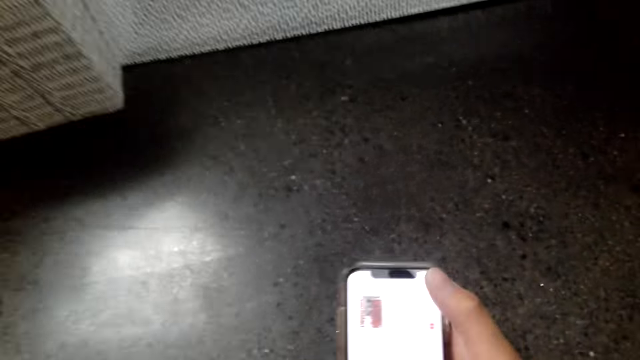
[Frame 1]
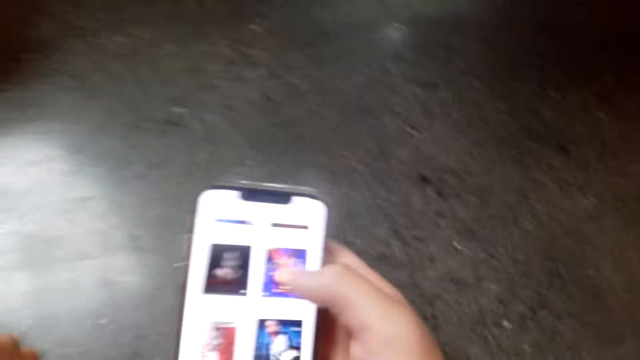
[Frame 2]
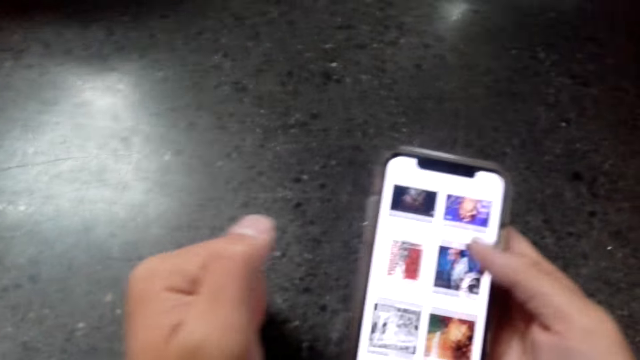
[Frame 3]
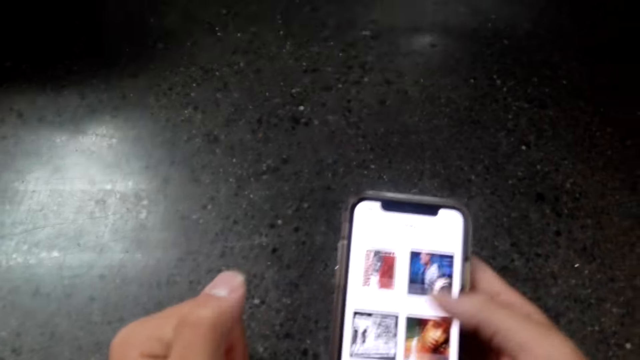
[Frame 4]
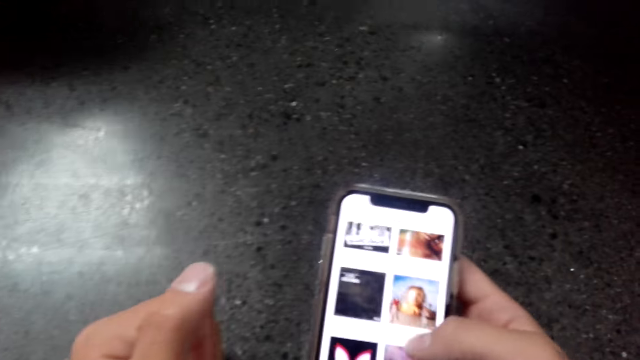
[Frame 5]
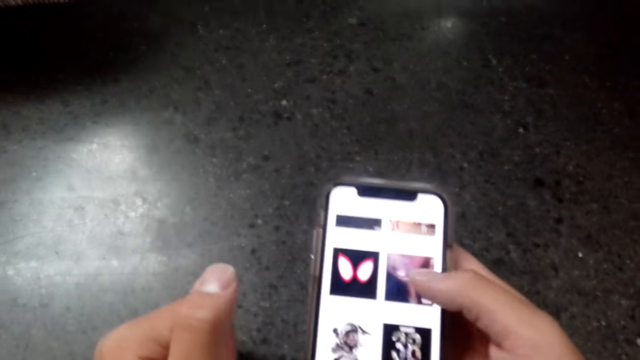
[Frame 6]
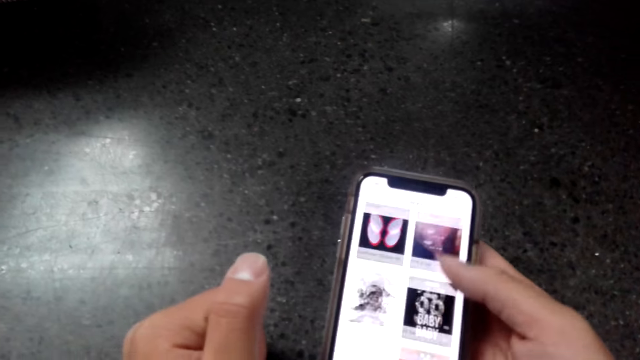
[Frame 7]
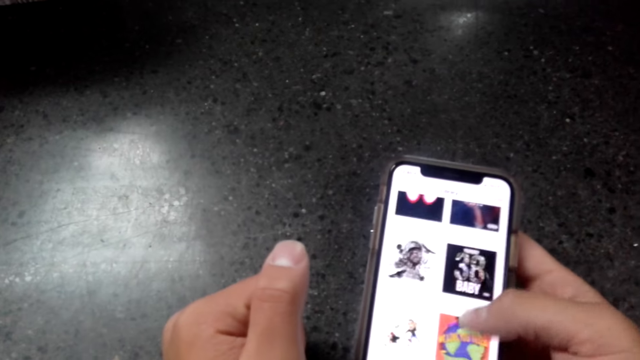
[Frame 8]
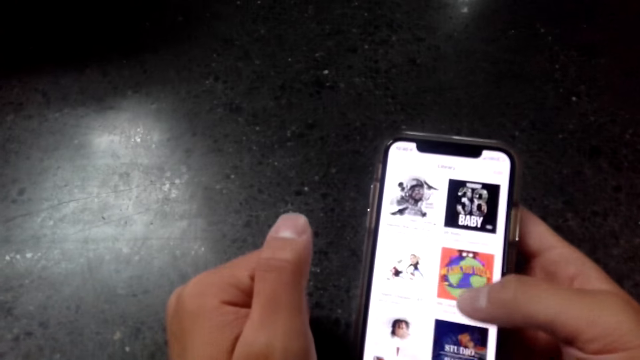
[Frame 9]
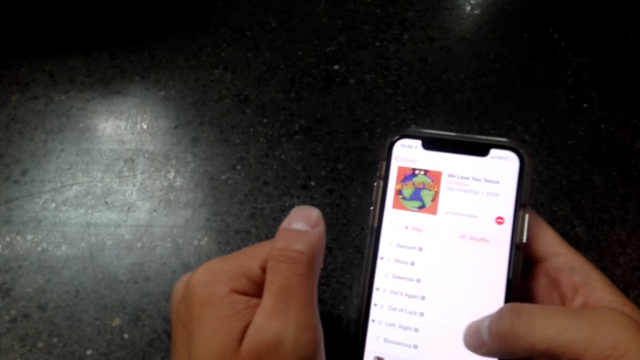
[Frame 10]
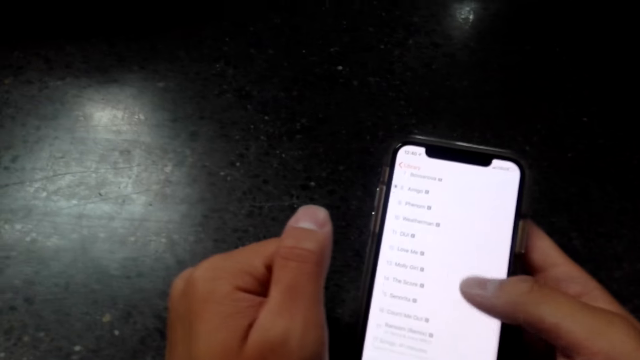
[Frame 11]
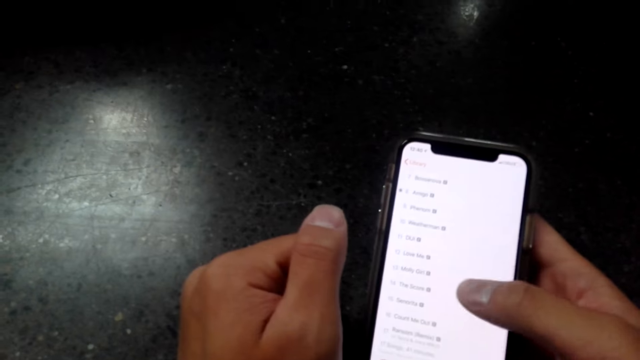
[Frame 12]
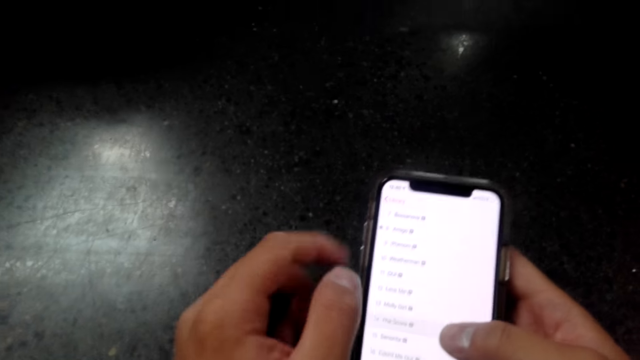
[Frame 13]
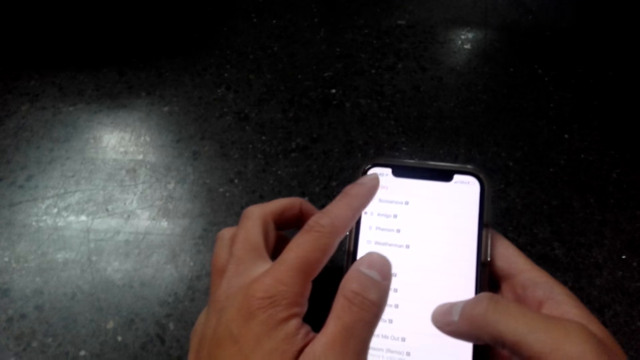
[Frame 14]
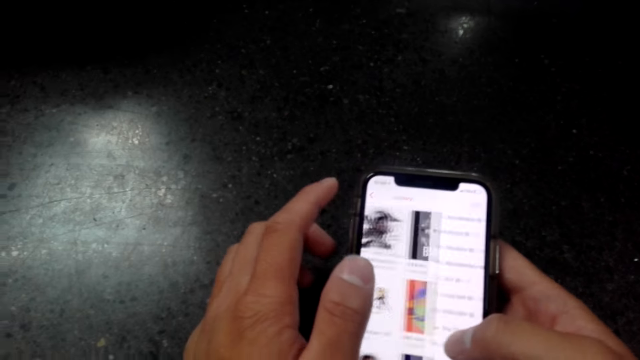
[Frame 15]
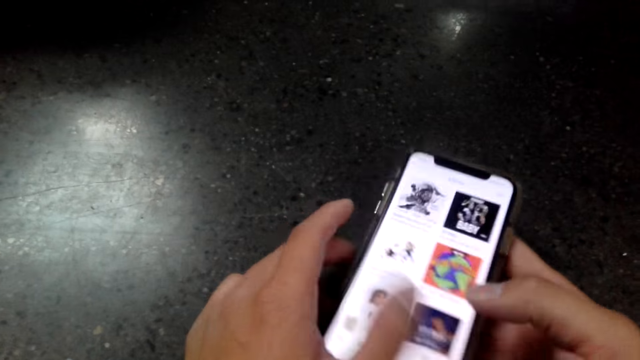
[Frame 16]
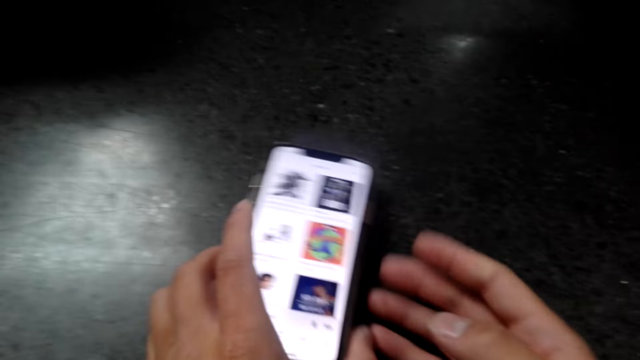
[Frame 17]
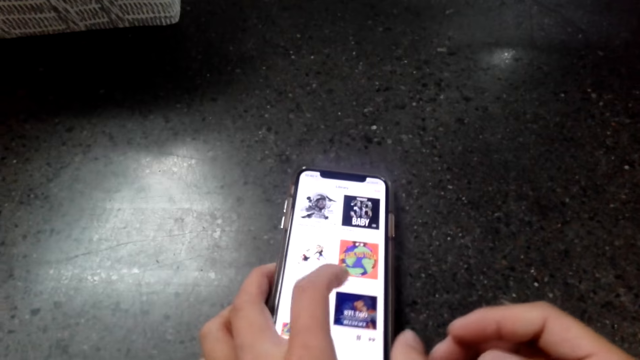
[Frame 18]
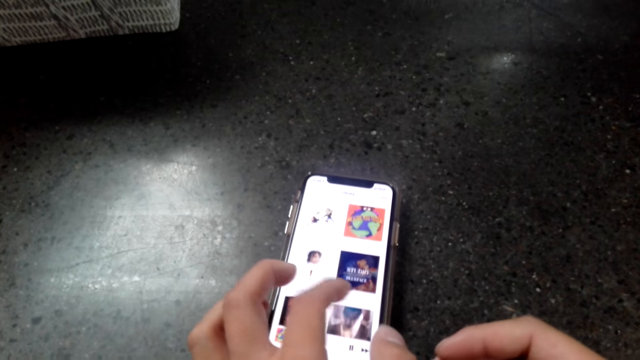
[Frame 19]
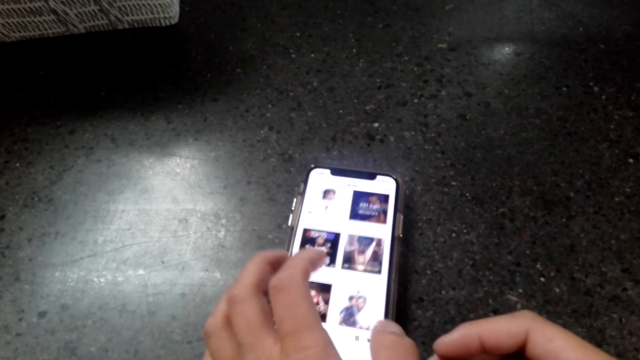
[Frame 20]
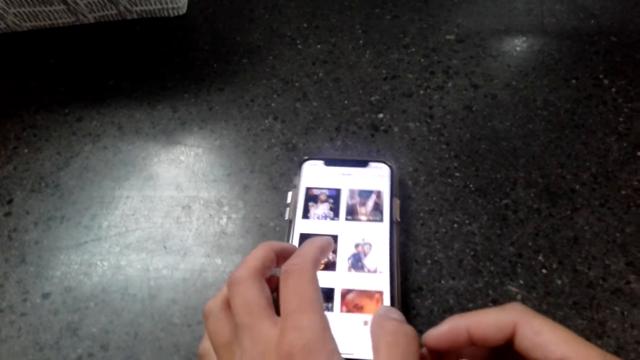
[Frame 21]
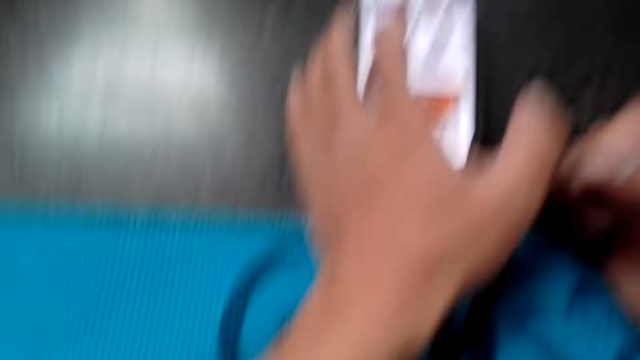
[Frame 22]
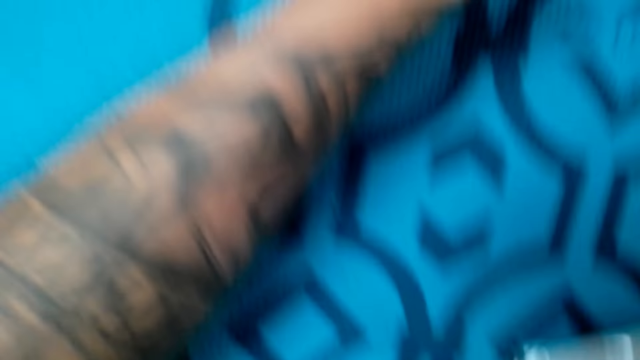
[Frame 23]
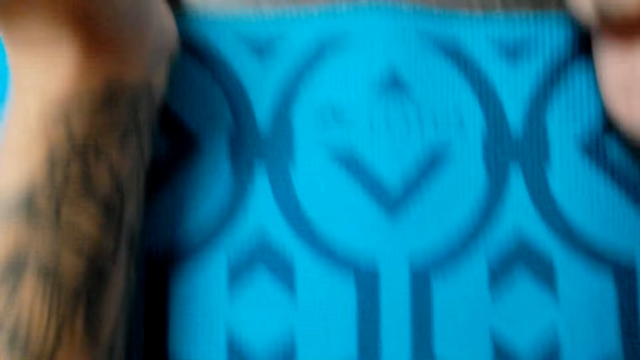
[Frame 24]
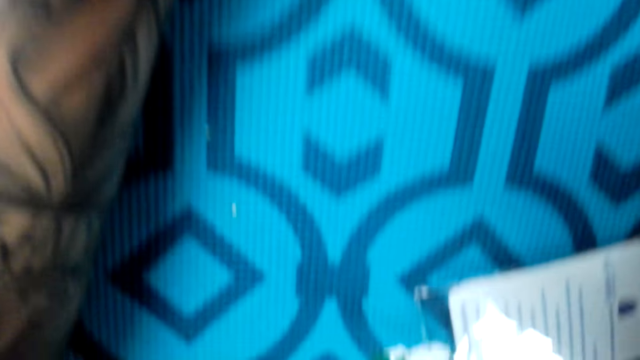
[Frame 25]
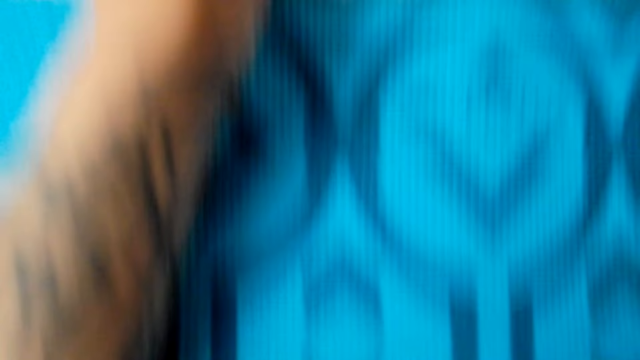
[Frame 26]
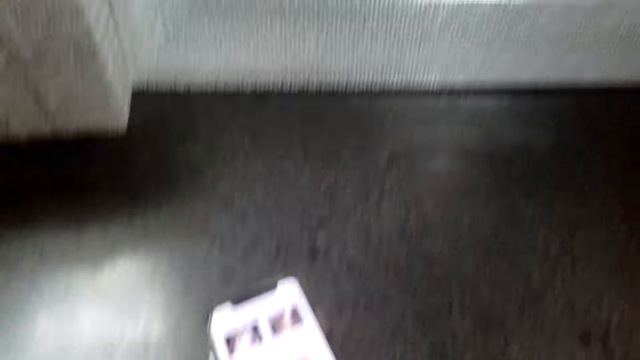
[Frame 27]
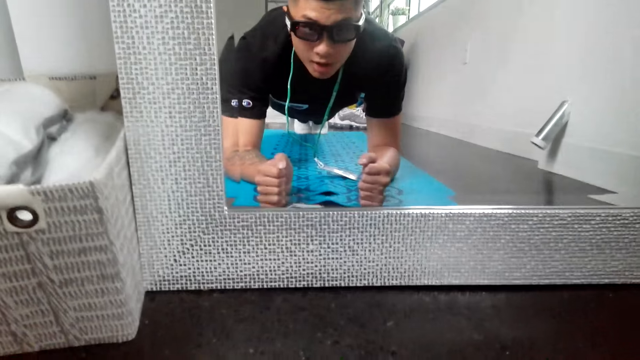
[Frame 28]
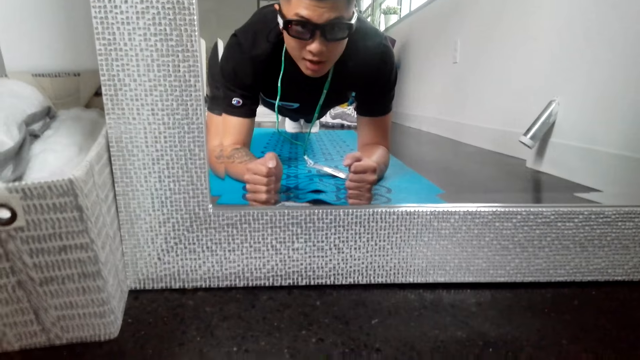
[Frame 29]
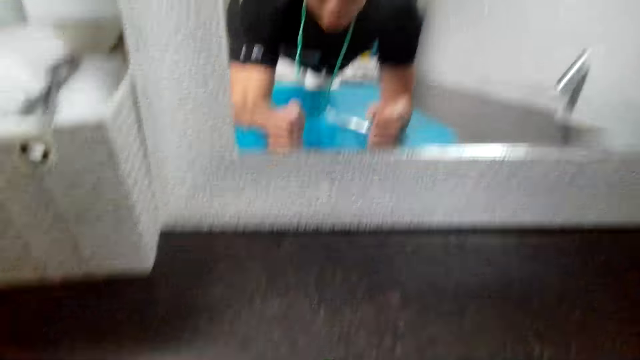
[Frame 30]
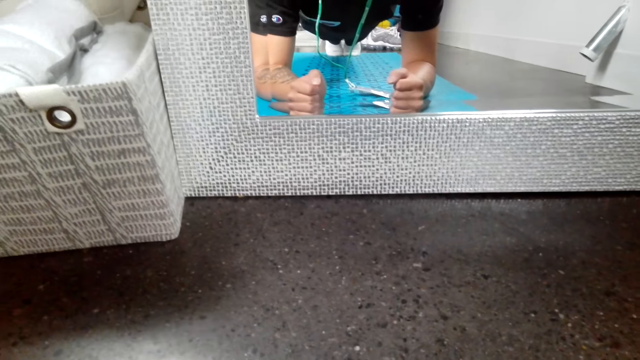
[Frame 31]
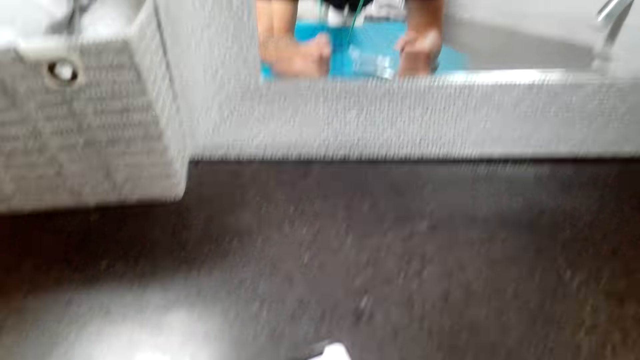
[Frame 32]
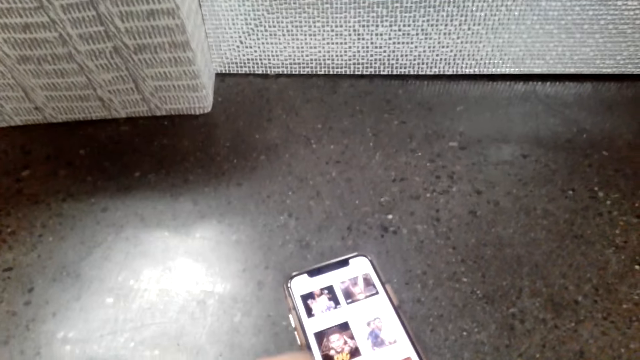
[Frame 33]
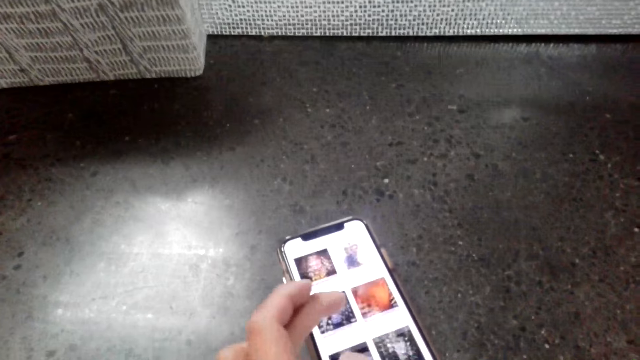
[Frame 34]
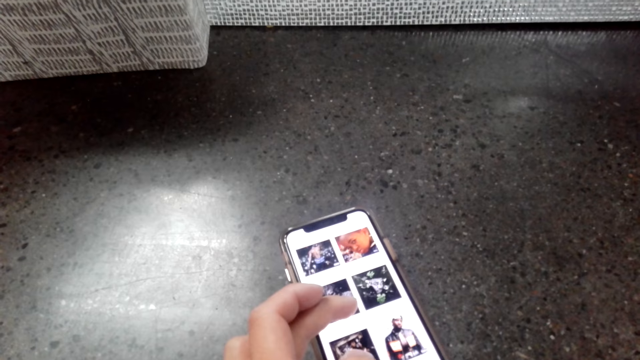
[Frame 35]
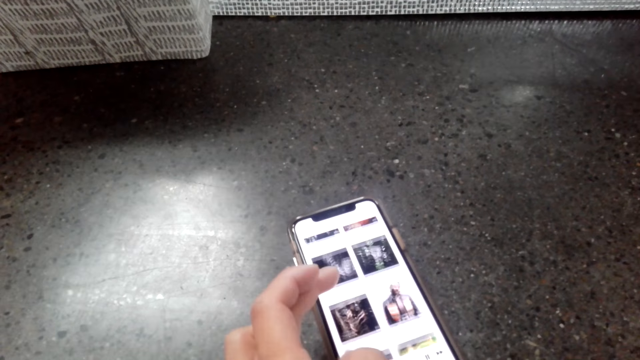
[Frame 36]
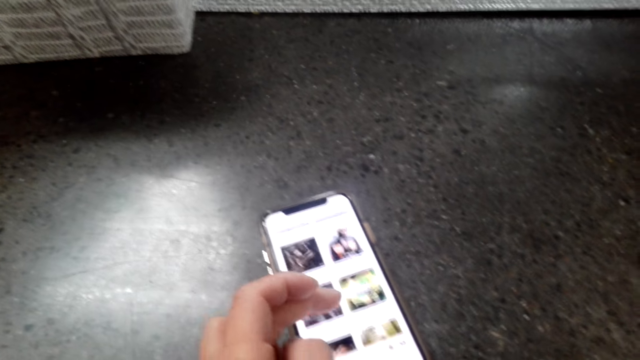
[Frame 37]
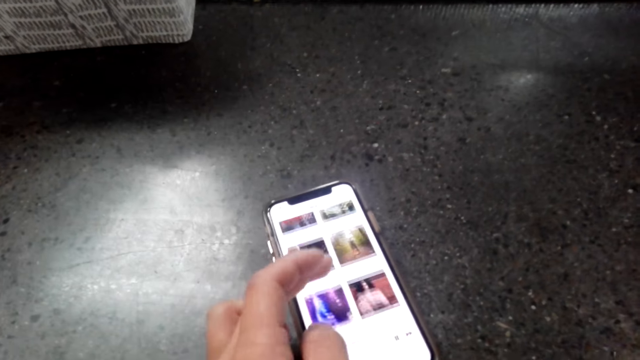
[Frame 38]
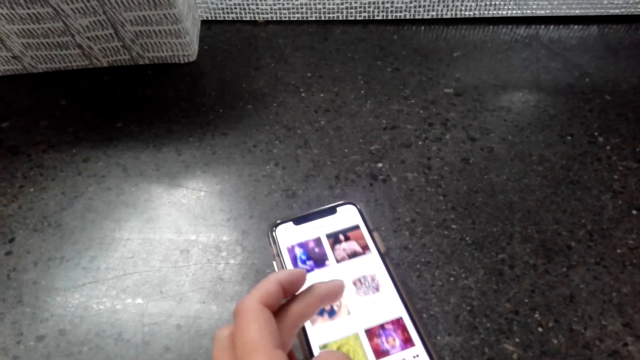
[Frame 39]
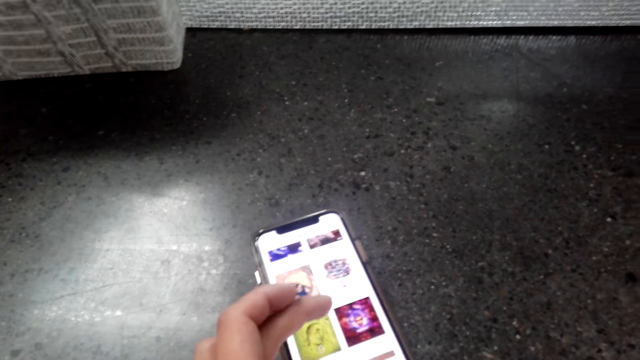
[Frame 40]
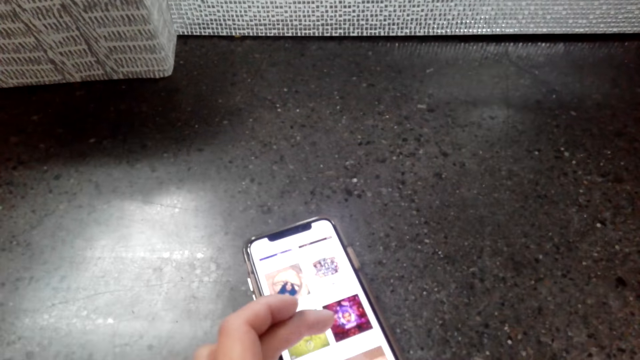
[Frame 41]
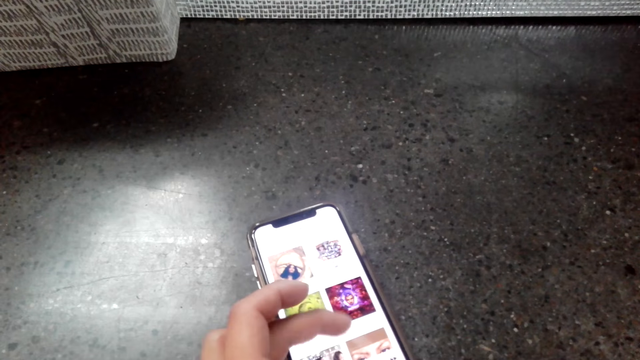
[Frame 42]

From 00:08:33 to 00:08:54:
The camera wearer looks around the room. They scroll the phone.
